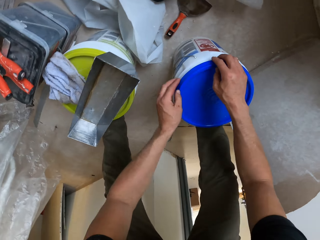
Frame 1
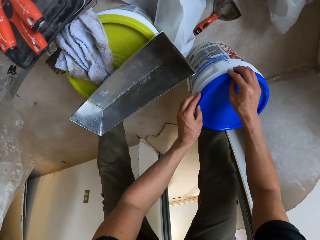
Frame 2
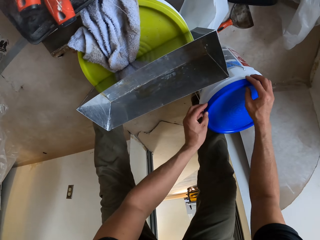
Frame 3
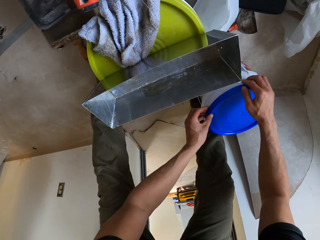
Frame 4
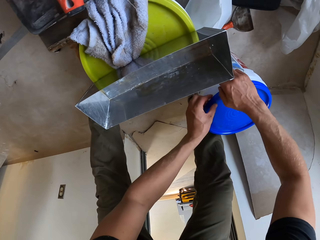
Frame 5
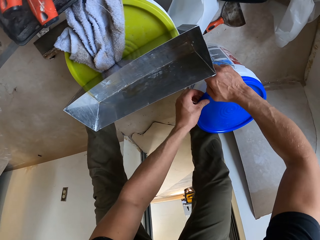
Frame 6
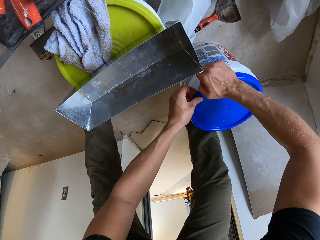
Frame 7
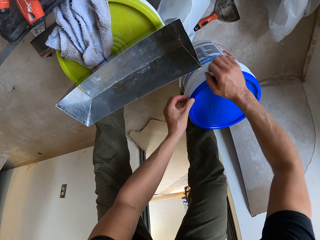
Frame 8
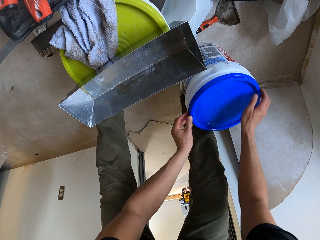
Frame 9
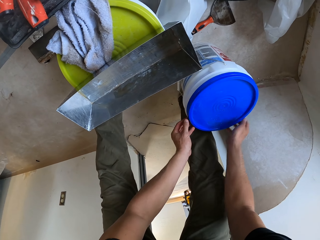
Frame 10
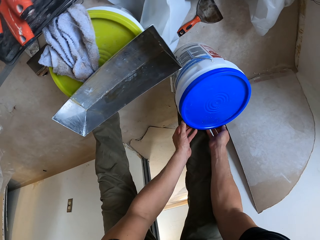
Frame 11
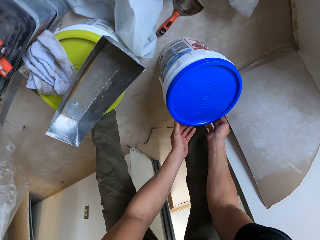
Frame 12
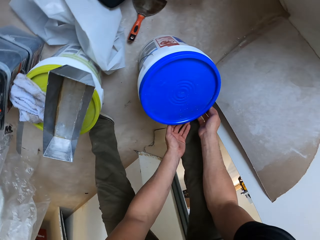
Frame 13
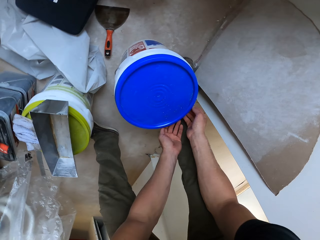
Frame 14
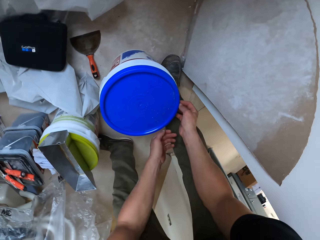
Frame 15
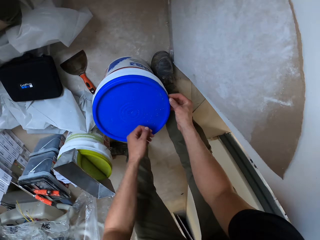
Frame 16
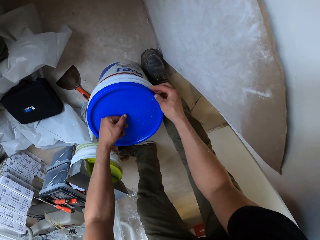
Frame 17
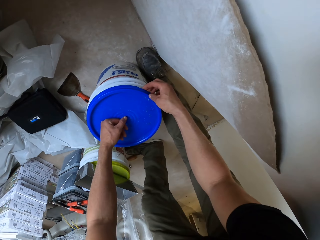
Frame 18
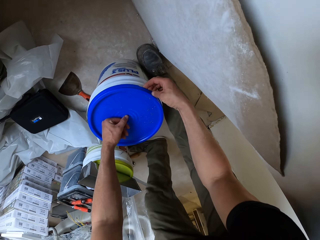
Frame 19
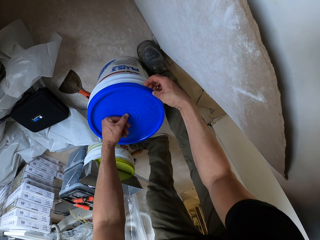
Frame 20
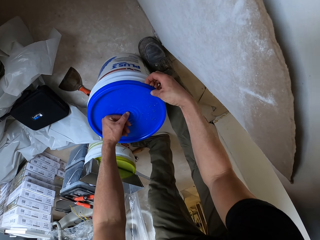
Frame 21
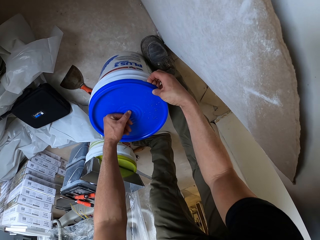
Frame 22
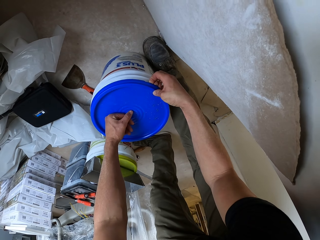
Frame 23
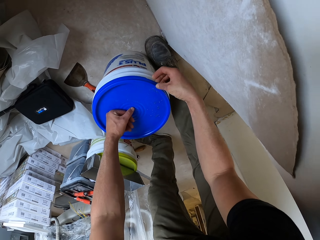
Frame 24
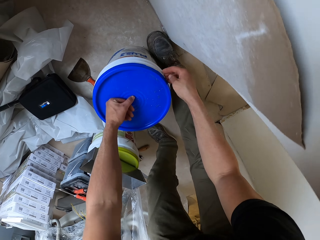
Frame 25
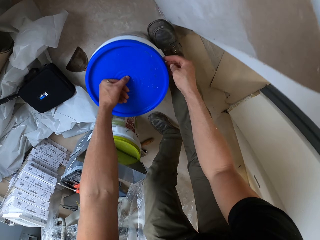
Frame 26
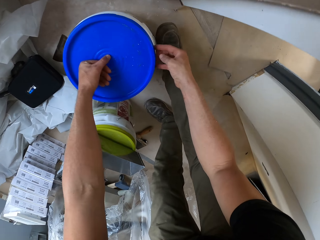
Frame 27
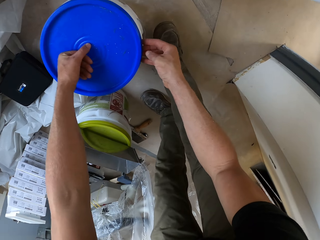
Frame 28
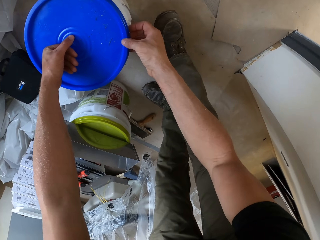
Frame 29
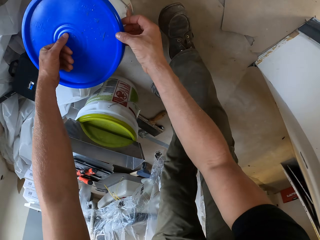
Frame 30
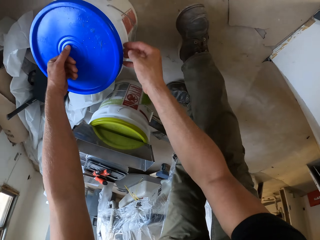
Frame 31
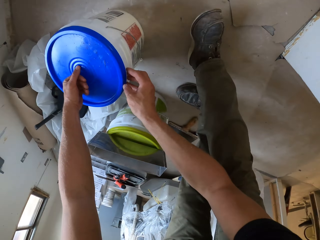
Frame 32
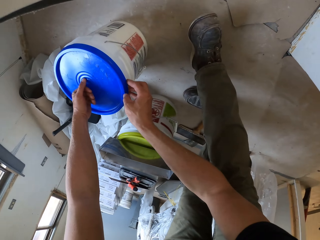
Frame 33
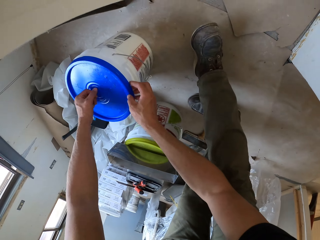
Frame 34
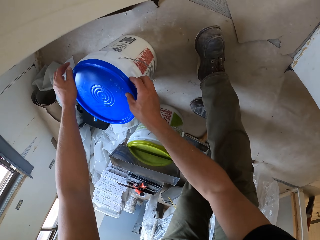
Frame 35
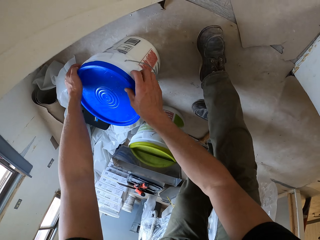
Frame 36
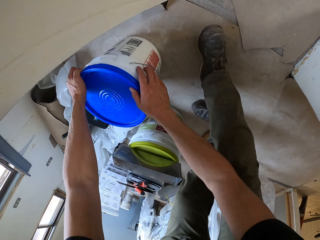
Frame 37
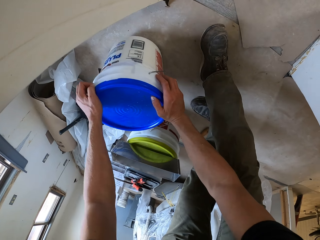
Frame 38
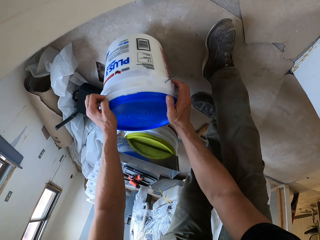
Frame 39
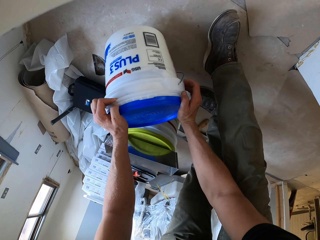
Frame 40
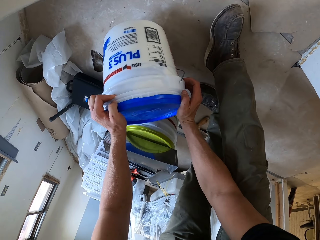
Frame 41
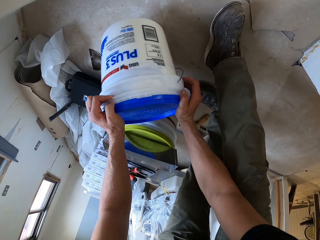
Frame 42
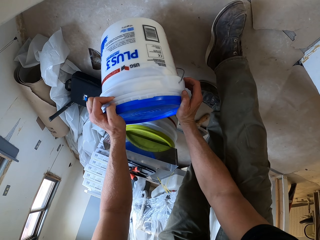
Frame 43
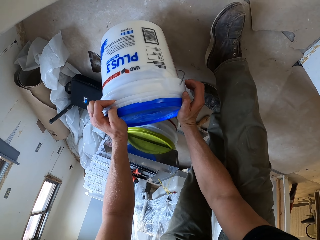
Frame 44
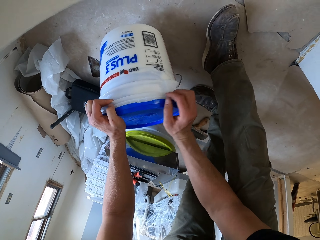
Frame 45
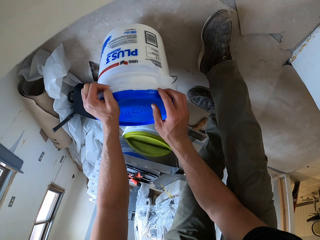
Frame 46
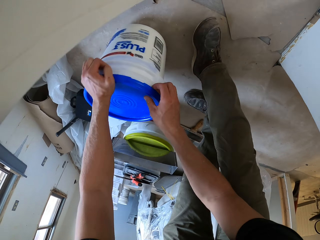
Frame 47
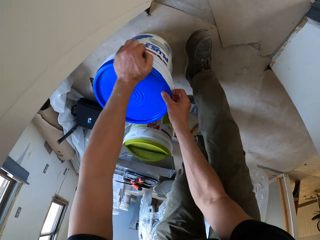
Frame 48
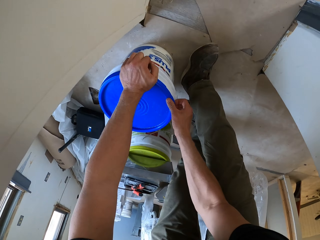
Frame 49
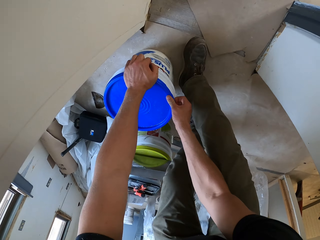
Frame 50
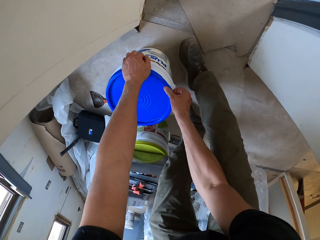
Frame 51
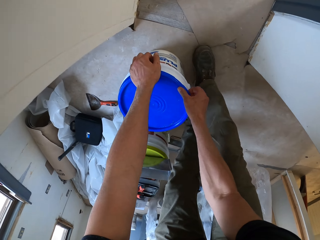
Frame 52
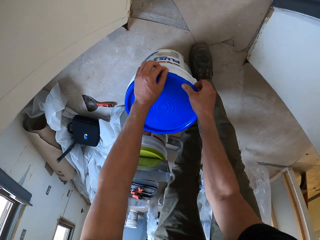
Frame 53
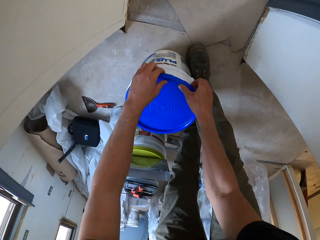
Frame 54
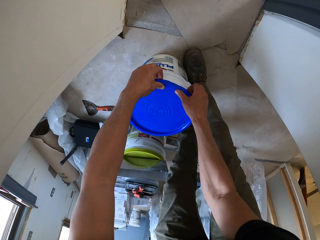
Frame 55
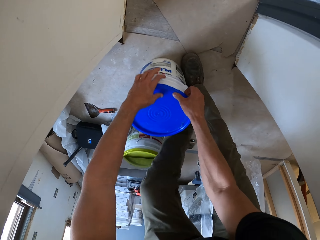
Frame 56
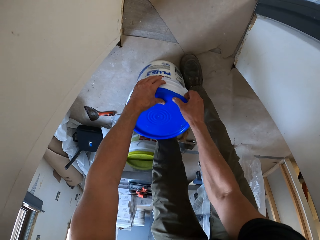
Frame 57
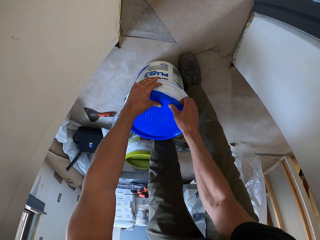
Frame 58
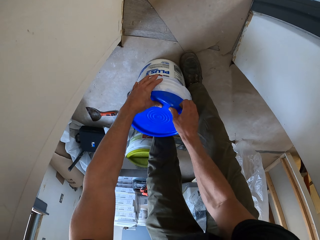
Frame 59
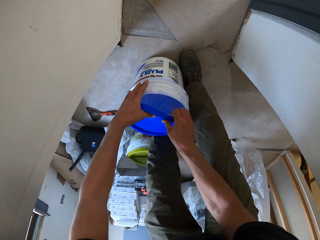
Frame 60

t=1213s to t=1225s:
The camera wearer throws the bag.

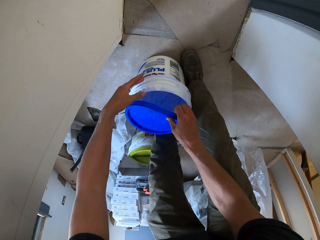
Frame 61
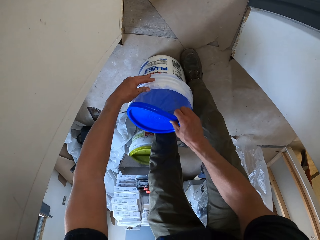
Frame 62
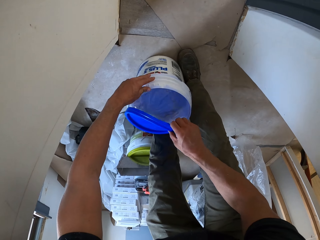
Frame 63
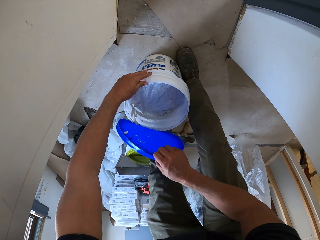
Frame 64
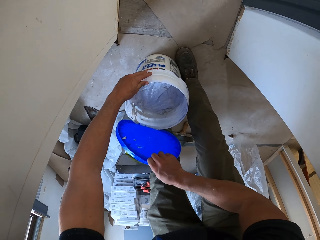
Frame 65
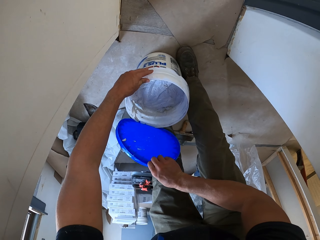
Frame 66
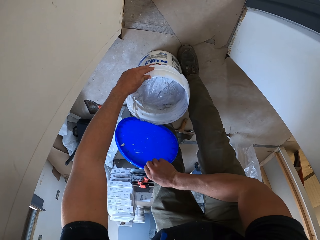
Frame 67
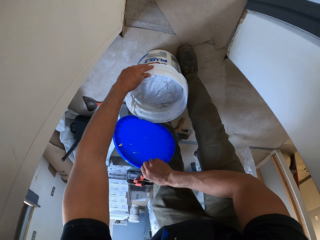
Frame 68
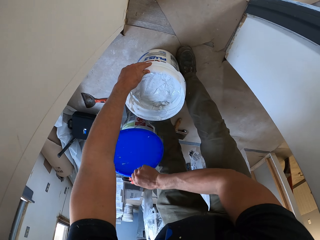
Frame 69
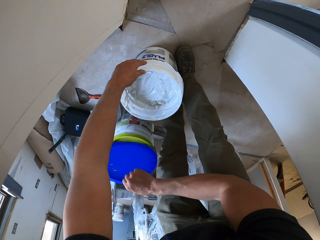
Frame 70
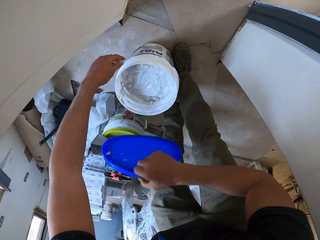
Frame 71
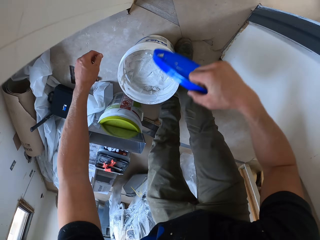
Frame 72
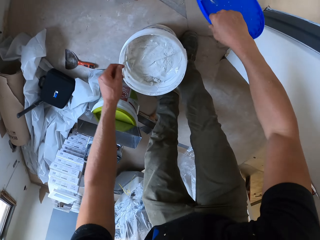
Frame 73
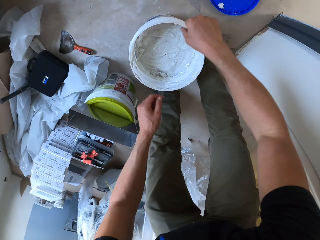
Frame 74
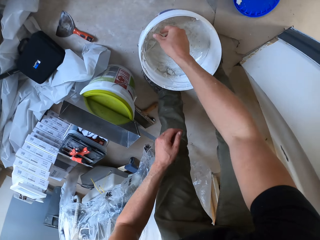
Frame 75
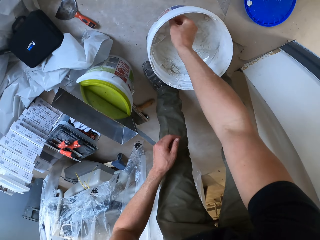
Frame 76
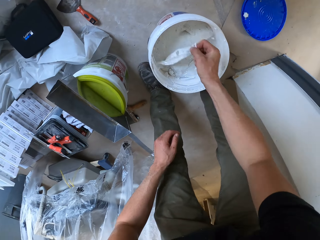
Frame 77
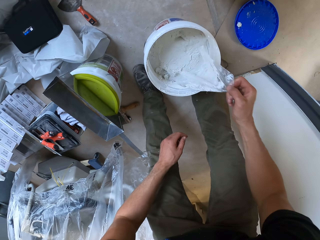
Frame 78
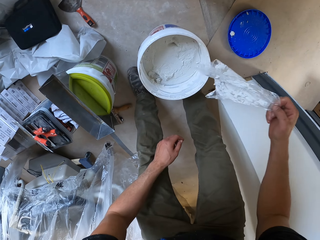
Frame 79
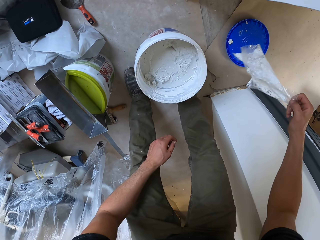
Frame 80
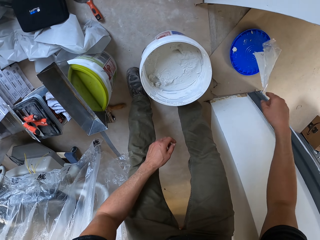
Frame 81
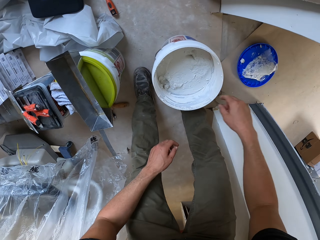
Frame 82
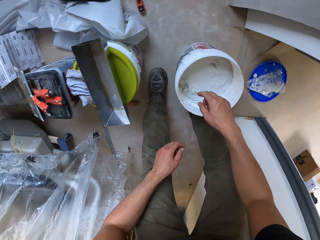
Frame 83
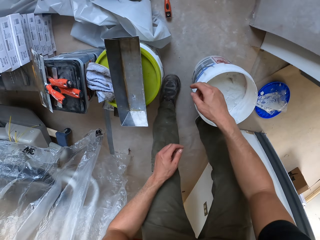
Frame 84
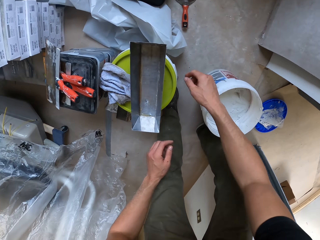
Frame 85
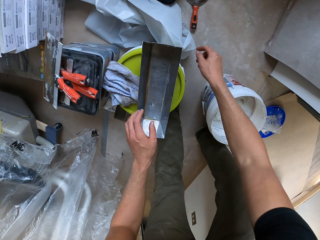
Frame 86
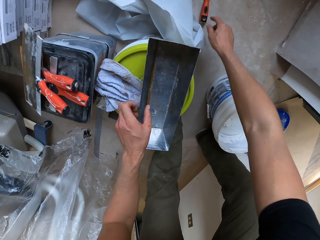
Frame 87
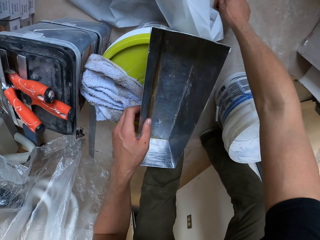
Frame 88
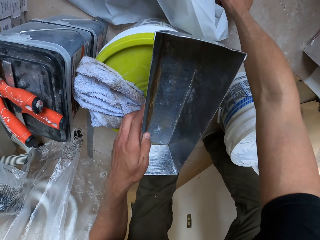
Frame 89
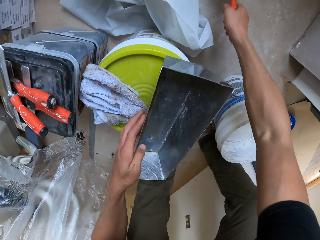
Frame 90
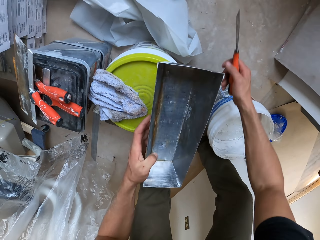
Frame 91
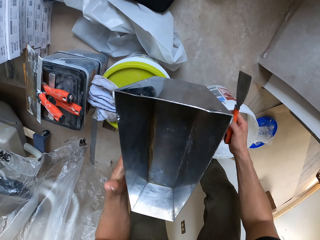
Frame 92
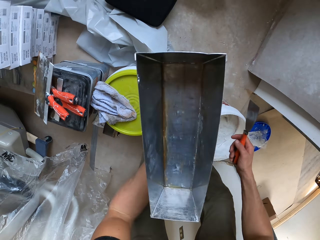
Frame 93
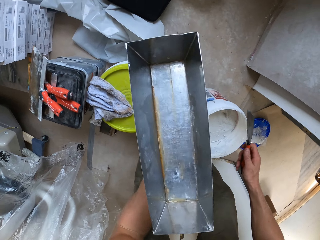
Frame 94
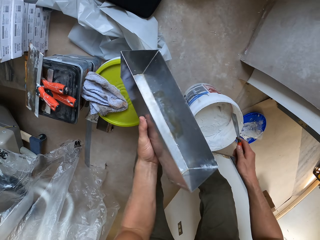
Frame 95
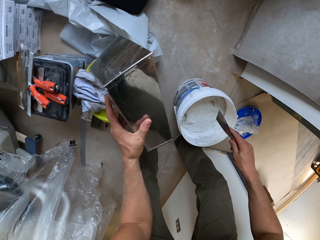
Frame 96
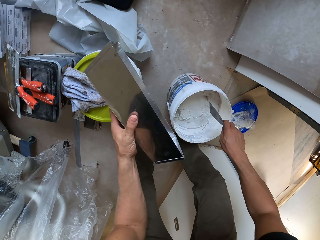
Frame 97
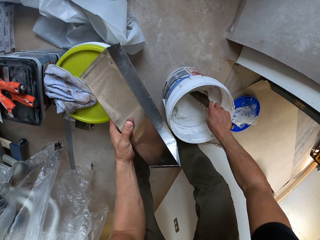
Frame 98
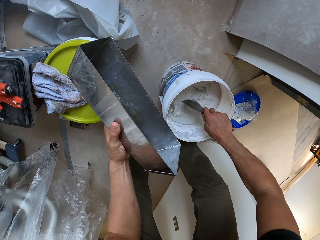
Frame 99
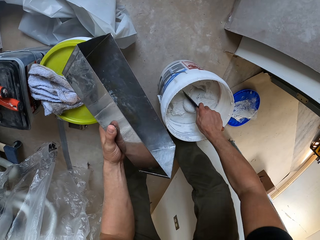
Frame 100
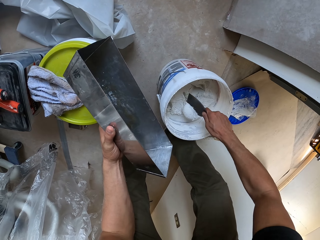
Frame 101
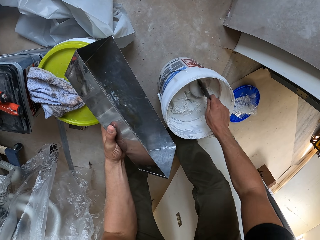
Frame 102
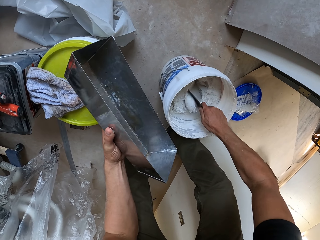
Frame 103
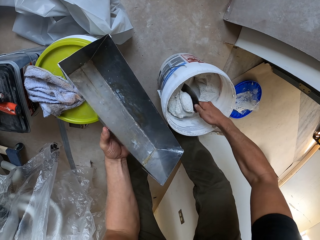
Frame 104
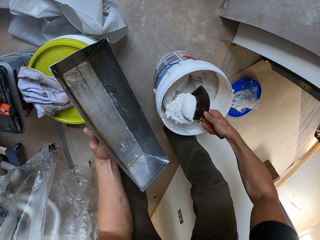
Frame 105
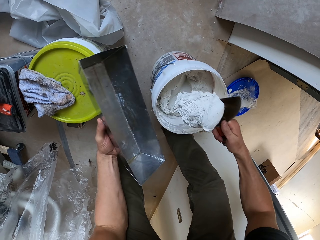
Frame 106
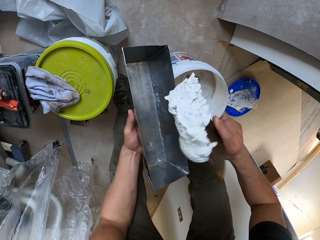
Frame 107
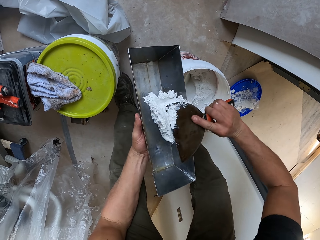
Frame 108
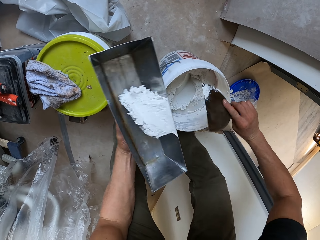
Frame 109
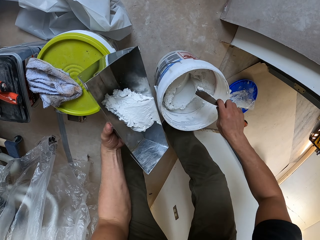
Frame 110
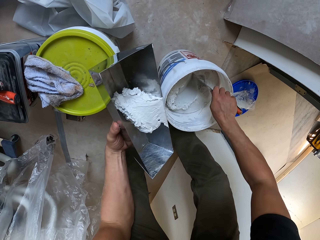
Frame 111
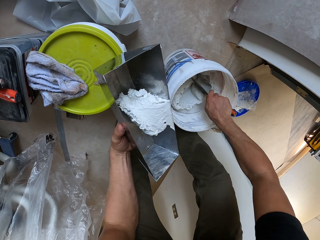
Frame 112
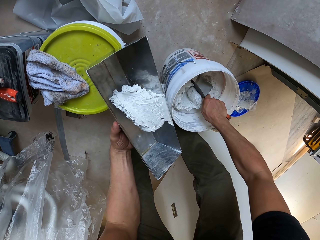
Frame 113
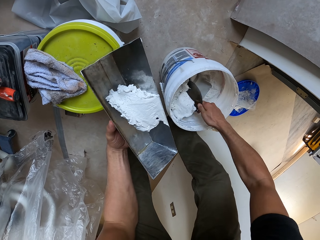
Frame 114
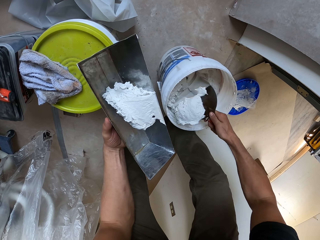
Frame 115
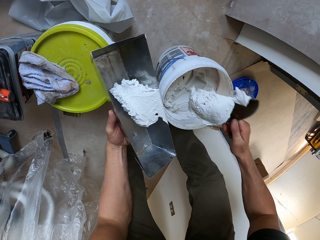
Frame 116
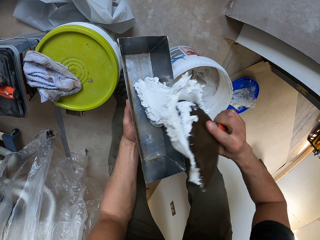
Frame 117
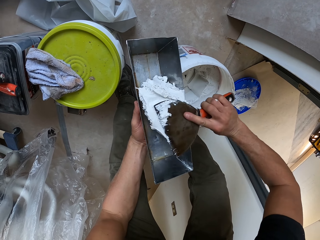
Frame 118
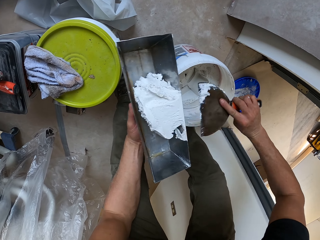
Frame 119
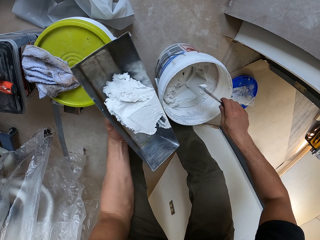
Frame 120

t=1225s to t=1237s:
The camera wearer drops the lid. They pull the polythene bag and pick the polythene from the bucket. They drop the polythene bag. They pick the scraper and the container or trough. They scoop the paint. They put the paint in the container. They scoop the paint. They put the paint in the container.
